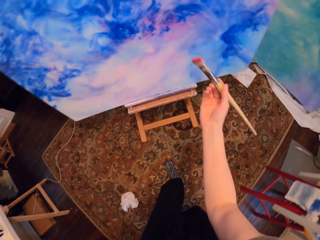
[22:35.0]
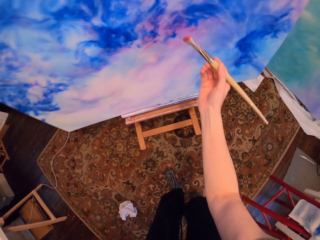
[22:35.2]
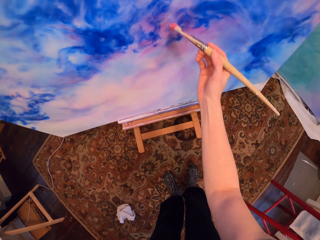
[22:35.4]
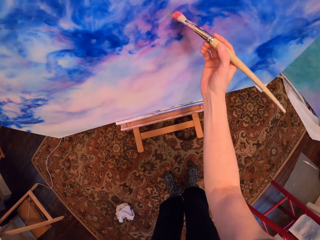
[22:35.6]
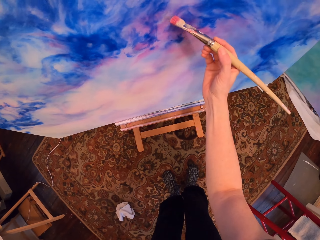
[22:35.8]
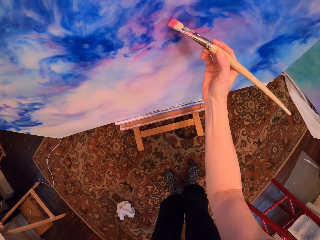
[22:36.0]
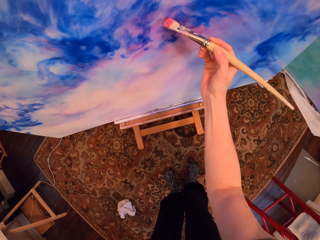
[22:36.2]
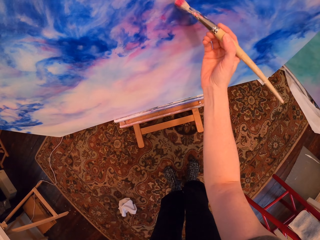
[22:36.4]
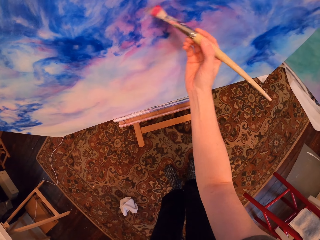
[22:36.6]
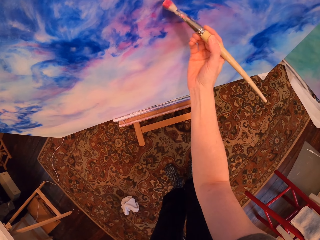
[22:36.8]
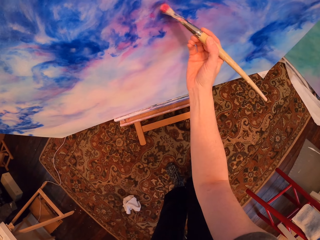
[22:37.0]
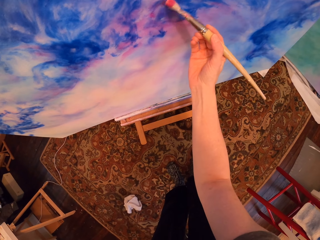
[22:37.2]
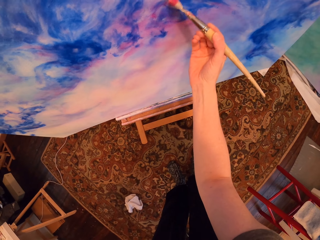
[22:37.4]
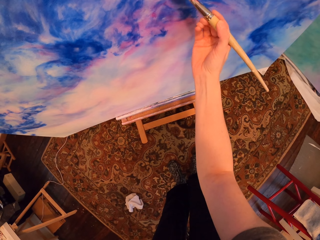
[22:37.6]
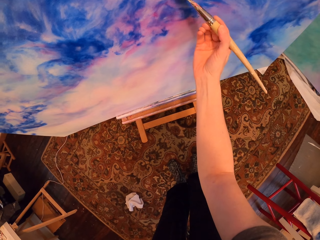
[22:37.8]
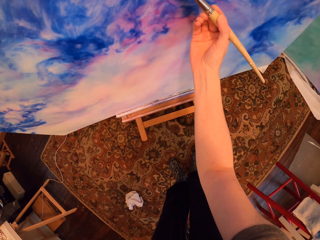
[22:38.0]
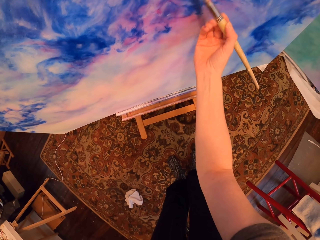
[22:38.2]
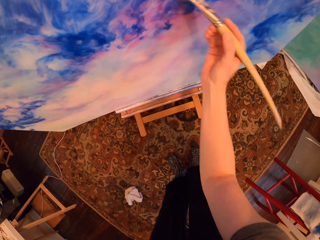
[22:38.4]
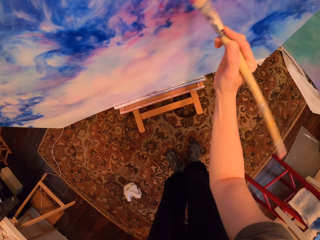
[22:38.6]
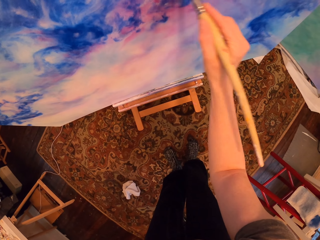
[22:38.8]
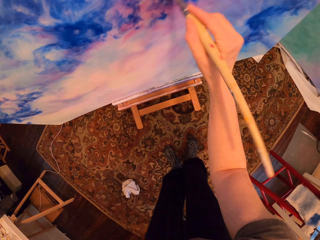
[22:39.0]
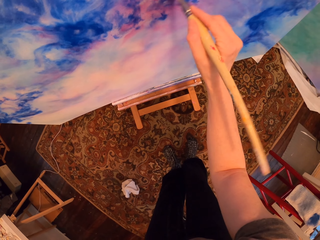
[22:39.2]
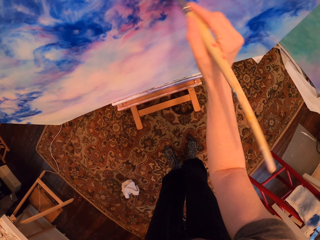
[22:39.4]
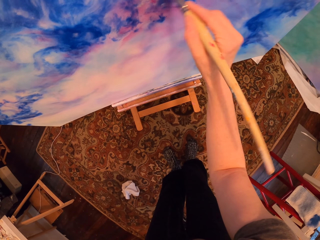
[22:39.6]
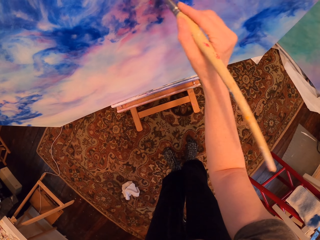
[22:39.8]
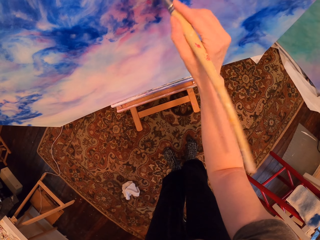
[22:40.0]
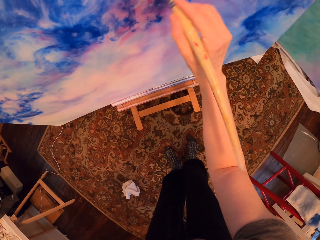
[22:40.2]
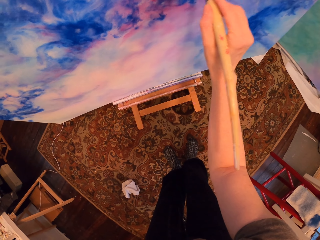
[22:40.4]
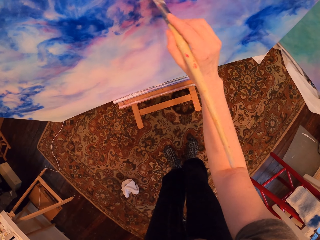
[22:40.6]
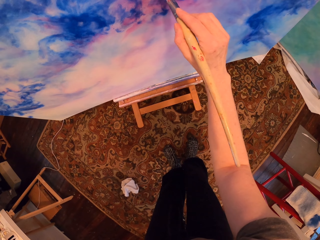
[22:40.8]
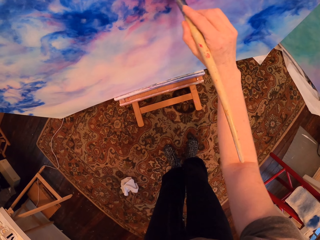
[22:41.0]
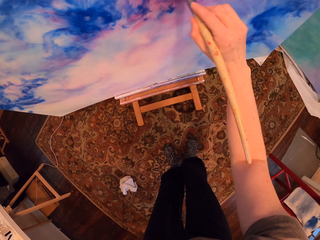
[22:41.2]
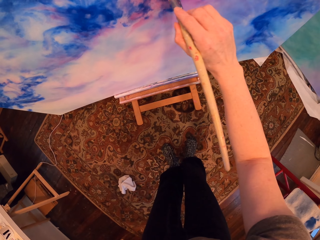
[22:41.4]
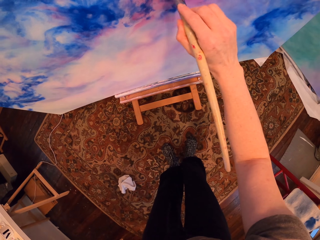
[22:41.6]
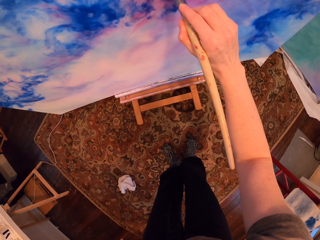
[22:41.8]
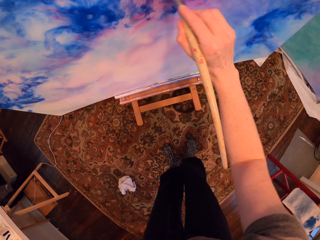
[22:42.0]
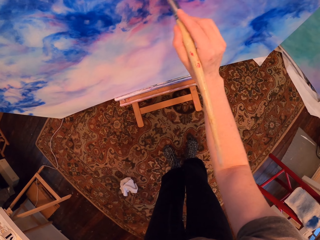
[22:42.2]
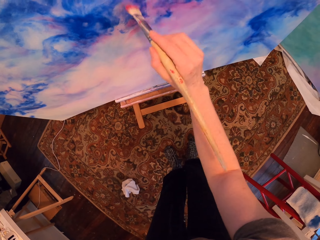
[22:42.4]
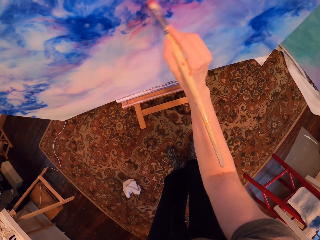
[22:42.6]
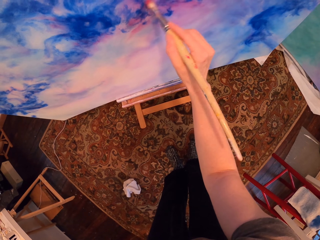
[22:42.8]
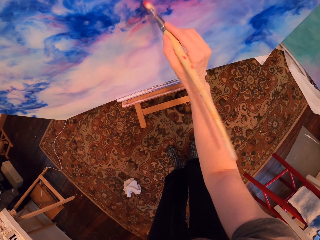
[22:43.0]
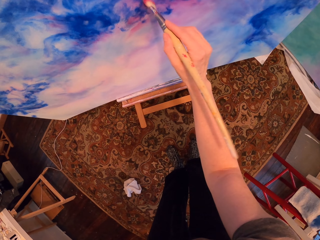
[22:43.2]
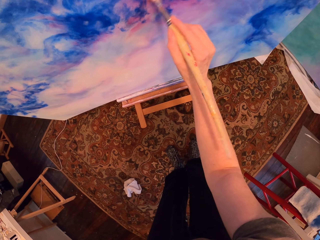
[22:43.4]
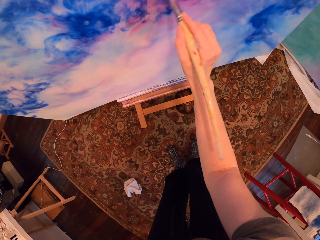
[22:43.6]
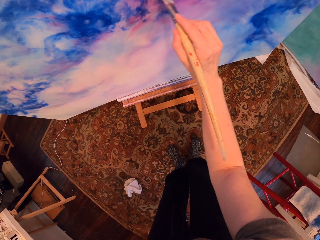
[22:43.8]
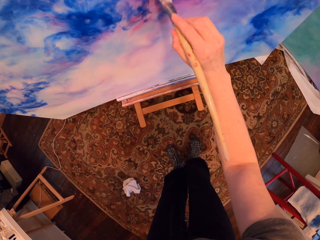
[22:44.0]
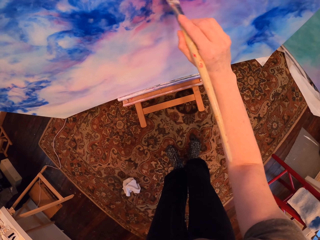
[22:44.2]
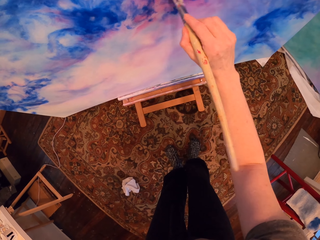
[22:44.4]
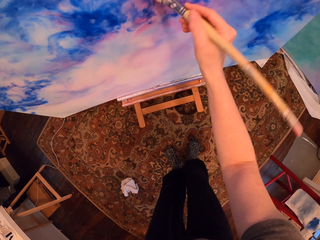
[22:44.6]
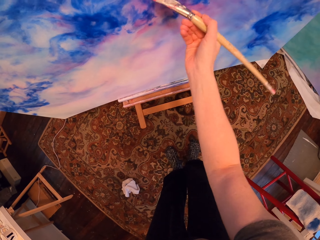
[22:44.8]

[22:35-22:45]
The camera wearer paints the painting with the brush.

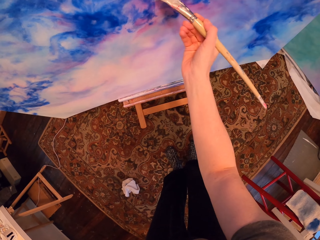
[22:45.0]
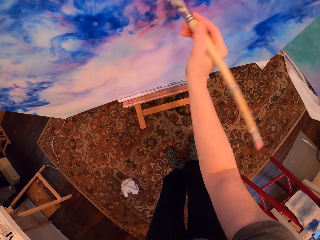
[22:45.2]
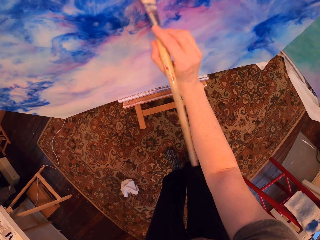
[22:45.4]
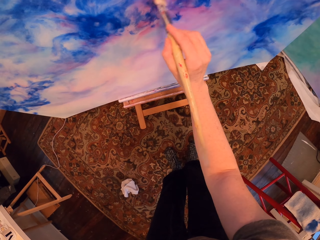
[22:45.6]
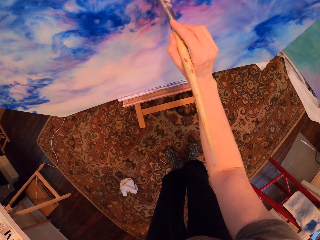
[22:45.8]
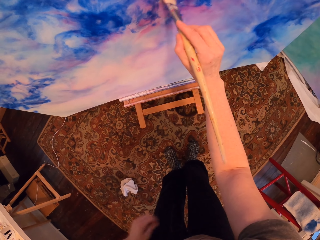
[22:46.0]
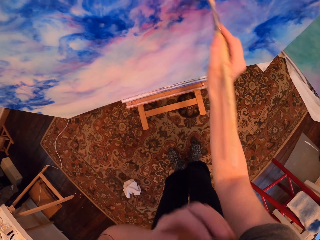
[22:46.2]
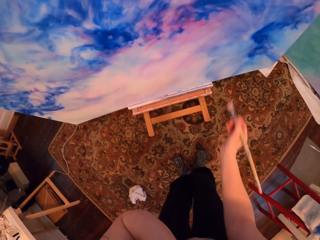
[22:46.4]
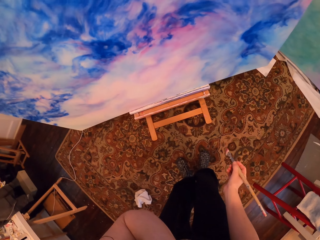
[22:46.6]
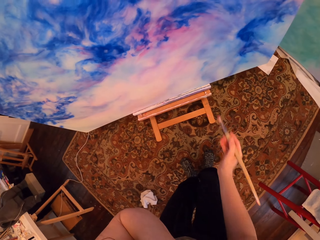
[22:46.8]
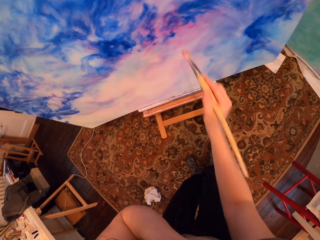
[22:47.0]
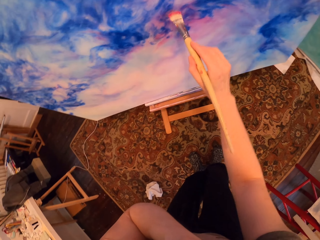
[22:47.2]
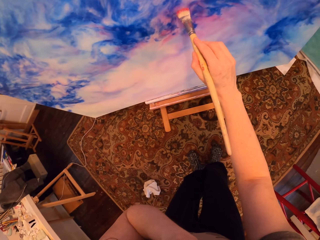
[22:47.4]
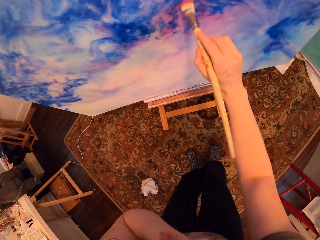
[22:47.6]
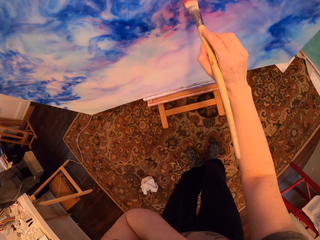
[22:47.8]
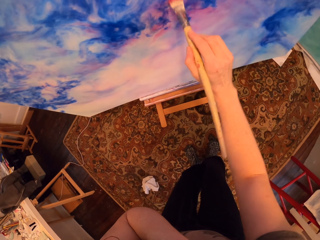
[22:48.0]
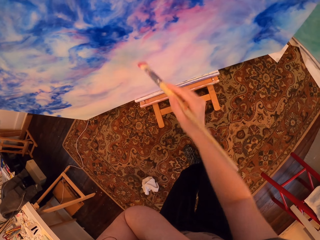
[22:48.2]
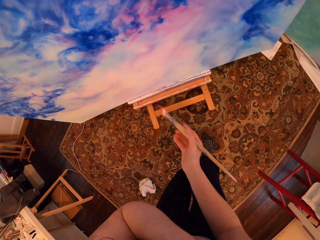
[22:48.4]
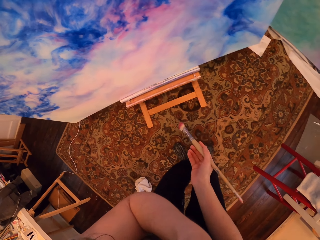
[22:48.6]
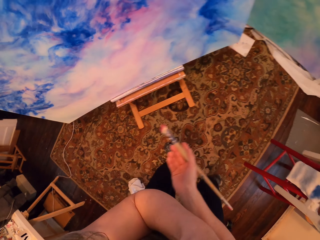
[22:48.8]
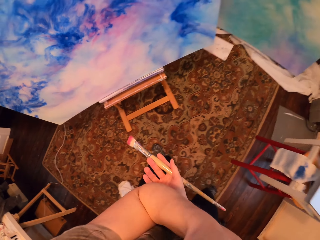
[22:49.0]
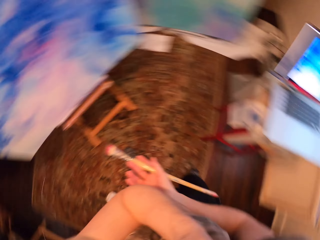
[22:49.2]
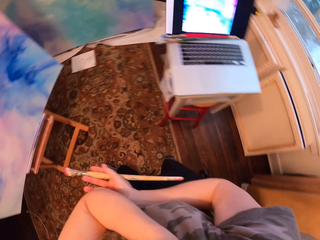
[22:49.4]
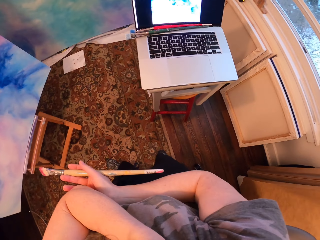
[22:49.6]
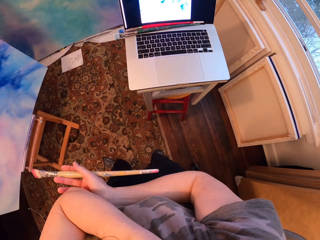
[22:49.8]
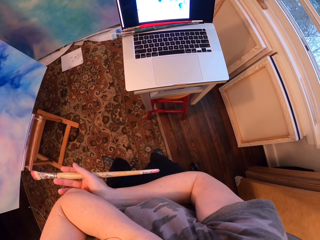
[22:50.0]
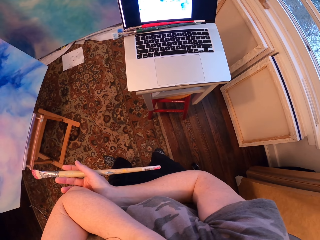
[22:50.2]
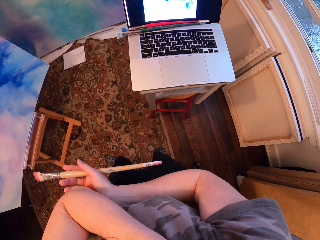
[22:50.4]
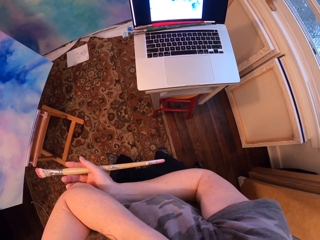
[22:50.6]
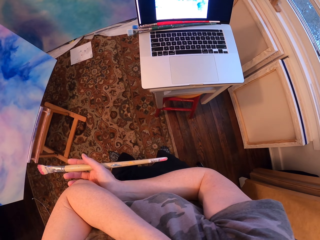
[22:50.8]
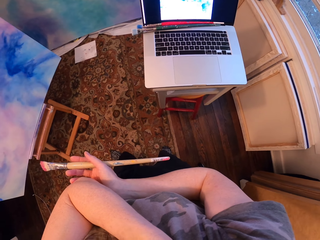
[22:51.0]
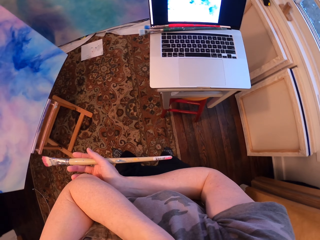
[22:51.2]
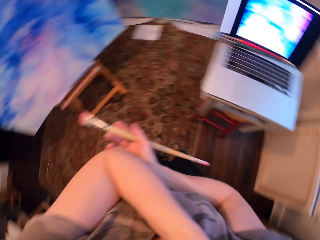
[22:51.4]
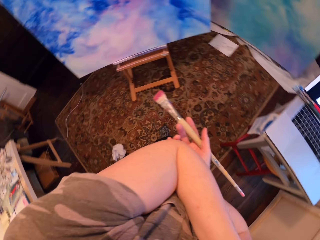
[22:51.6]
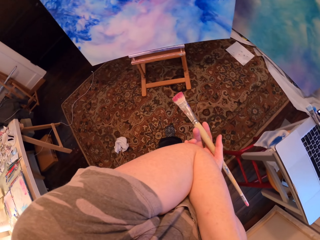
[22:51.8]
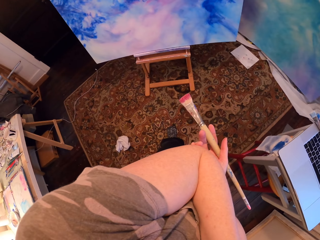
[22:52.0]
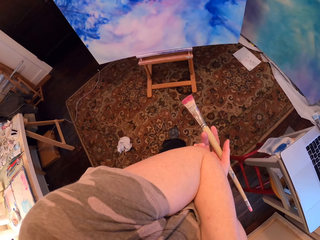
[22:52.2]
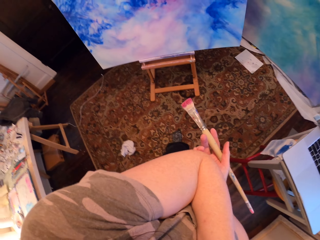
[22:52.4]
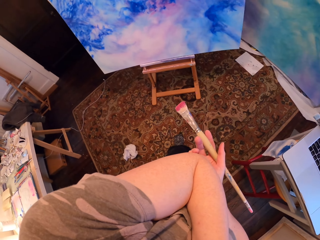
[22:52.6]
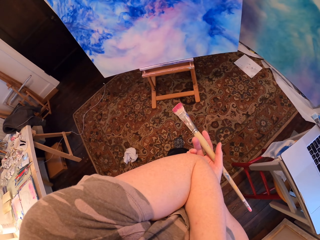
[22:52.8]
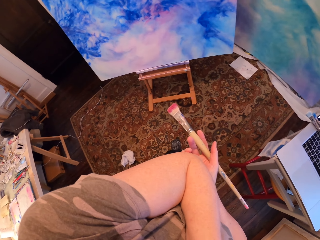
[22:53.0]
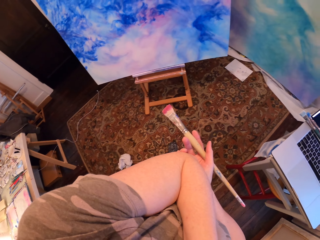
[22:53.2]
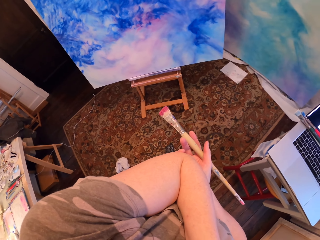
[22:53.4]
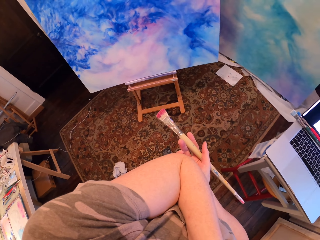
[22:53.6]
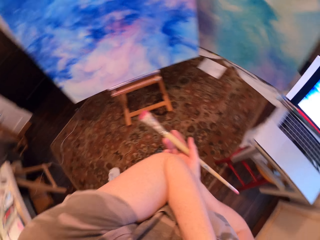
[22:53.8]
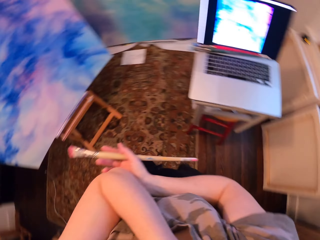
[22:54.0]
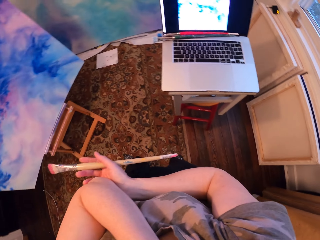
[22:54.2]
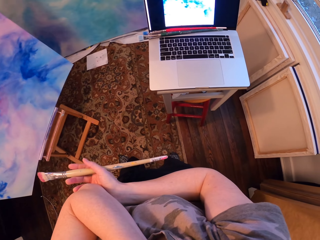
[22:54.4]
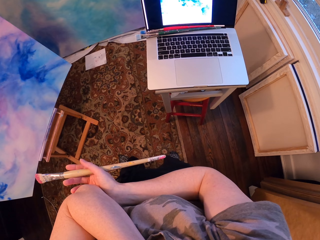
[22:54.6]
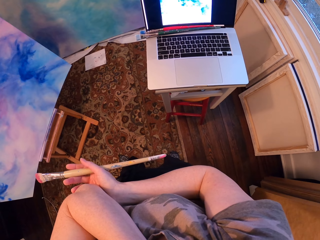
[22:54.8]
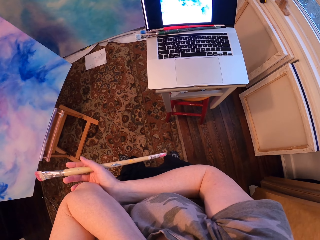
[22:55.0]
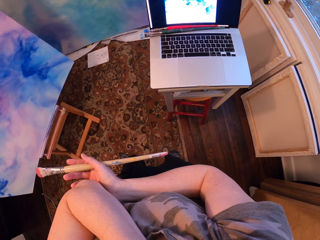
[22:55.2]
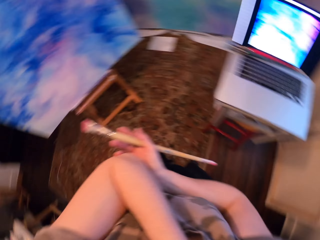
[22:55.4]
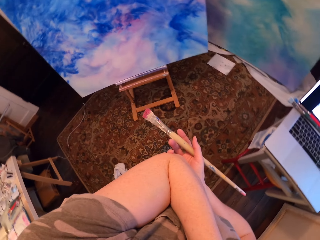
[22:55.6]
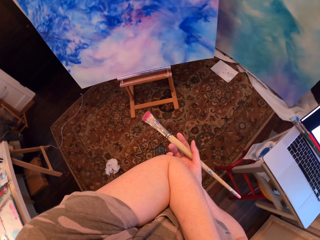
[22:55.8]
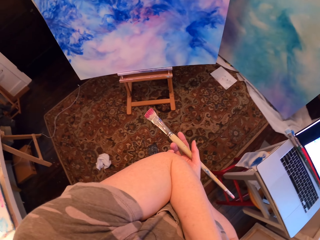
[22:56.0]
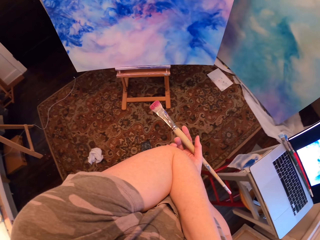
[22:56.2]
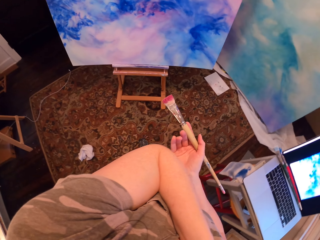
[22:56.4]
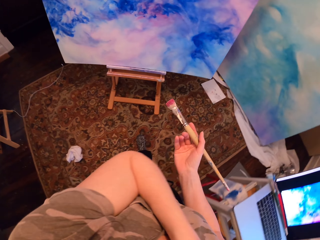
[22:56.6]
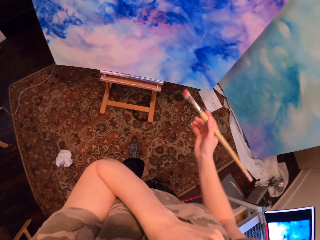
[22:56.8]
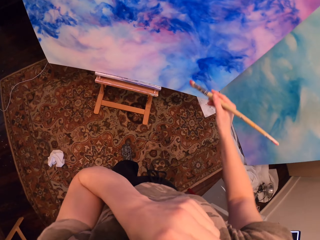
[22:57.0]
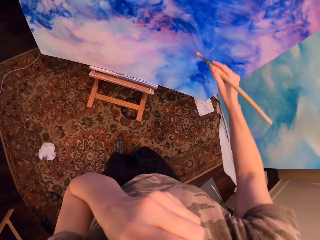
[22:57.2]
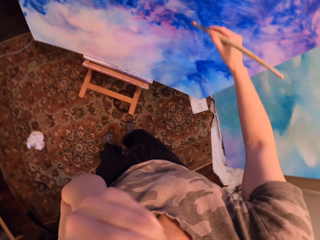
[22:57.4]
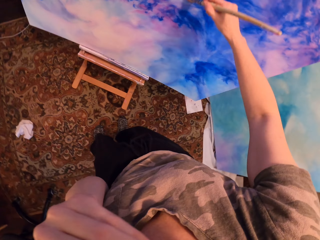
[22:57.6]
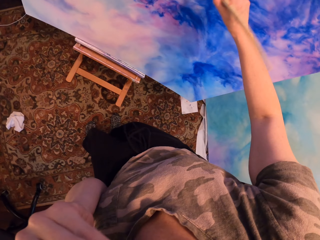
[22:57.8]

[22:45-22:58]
The camera wearer folds their hand. They paint. They stand. They stare at the laptop. They stare at the painting. They stare at the laptop.
